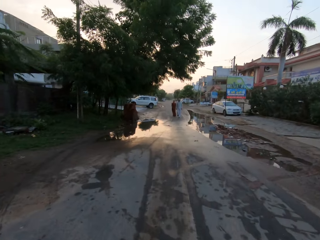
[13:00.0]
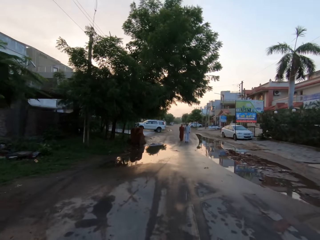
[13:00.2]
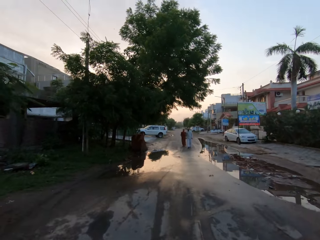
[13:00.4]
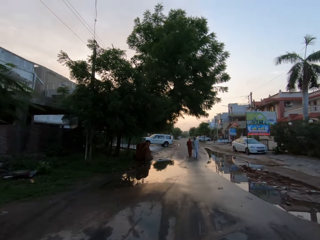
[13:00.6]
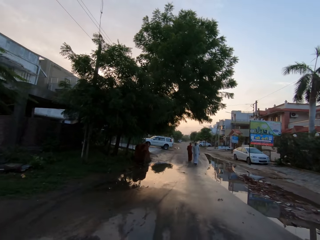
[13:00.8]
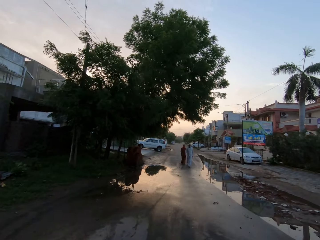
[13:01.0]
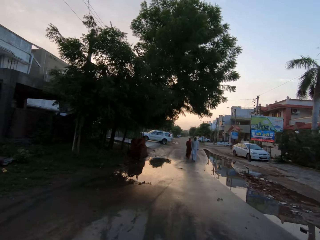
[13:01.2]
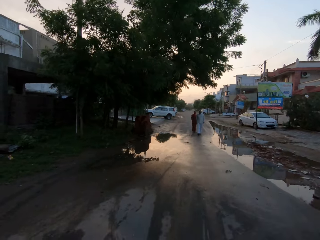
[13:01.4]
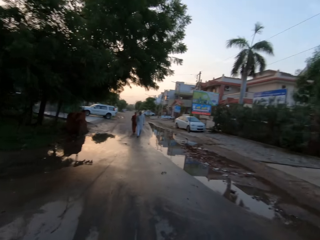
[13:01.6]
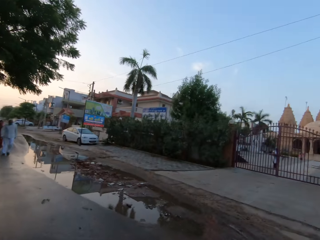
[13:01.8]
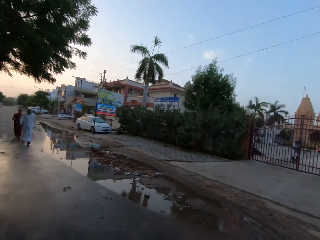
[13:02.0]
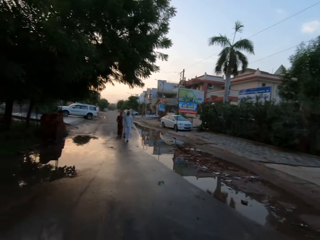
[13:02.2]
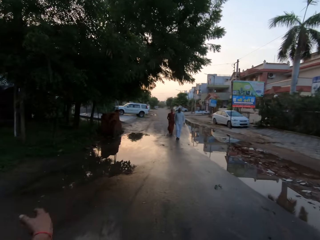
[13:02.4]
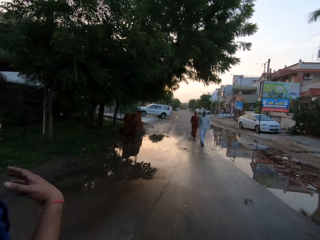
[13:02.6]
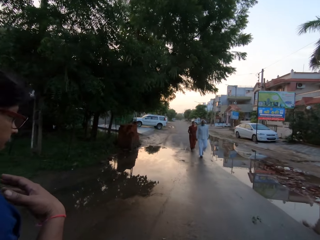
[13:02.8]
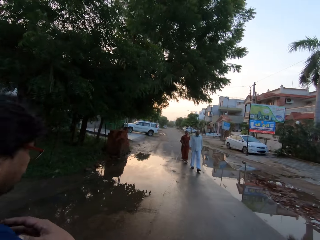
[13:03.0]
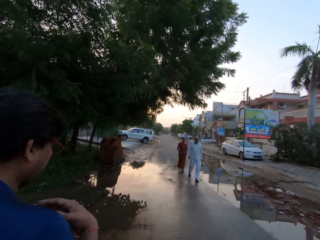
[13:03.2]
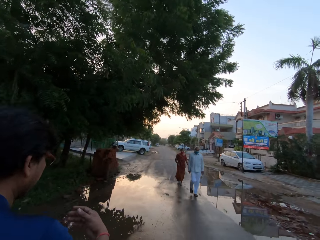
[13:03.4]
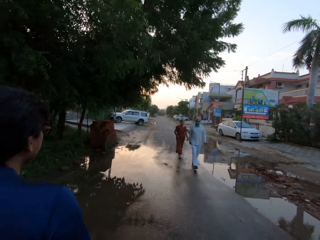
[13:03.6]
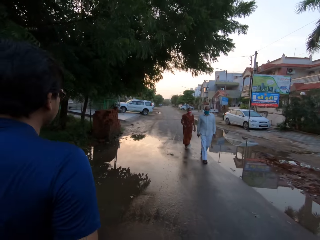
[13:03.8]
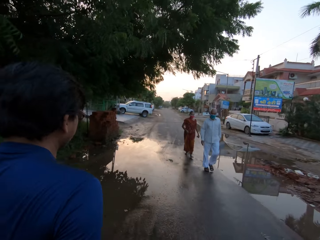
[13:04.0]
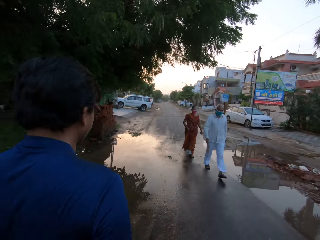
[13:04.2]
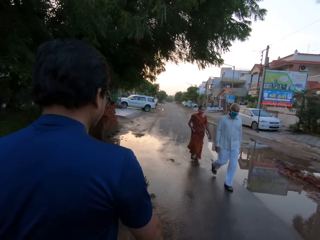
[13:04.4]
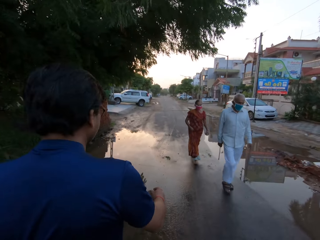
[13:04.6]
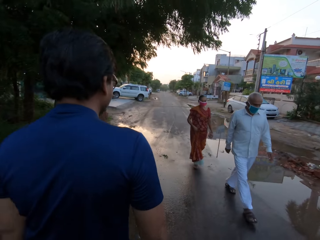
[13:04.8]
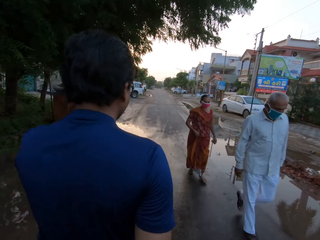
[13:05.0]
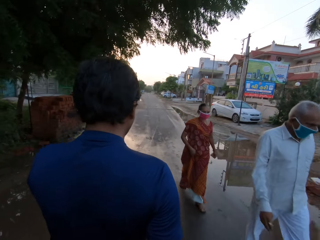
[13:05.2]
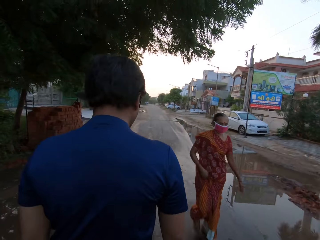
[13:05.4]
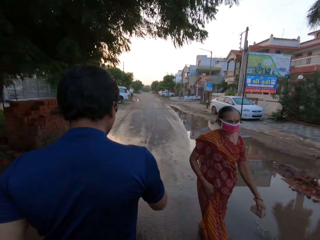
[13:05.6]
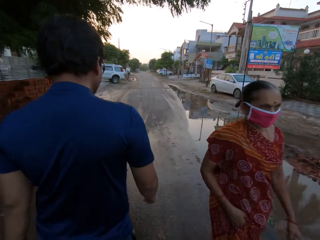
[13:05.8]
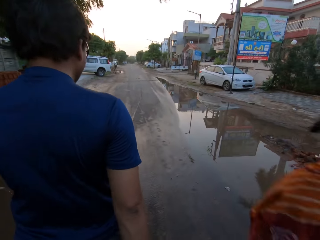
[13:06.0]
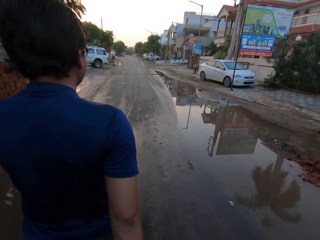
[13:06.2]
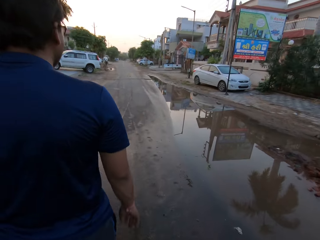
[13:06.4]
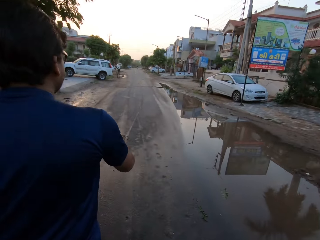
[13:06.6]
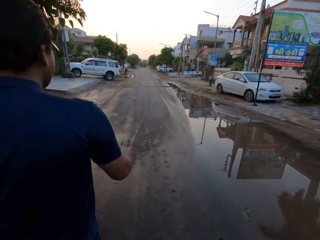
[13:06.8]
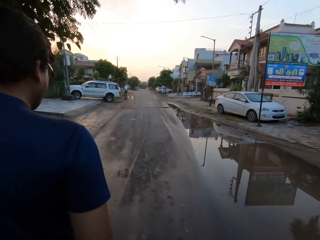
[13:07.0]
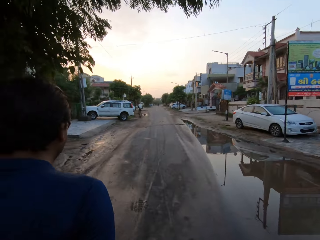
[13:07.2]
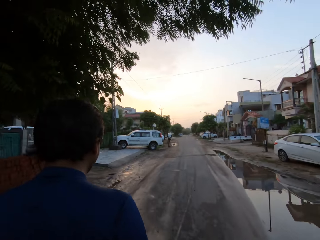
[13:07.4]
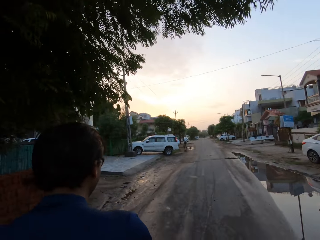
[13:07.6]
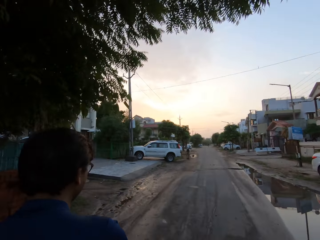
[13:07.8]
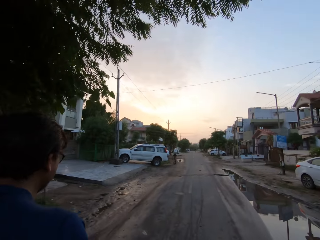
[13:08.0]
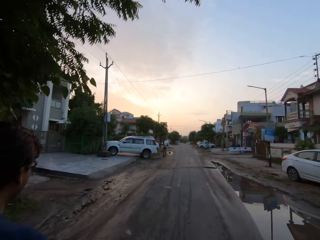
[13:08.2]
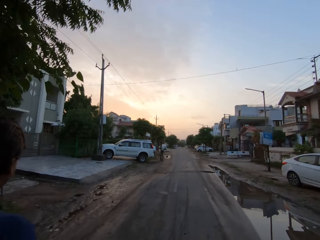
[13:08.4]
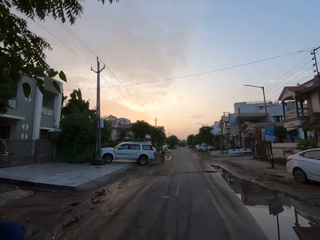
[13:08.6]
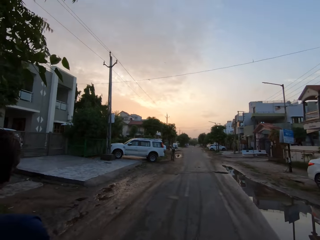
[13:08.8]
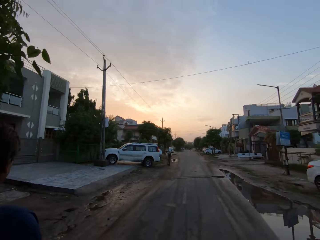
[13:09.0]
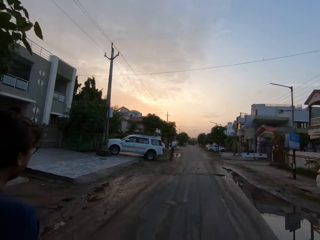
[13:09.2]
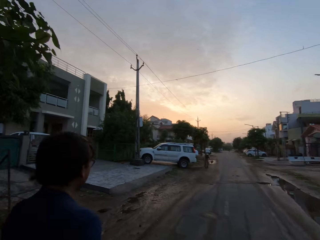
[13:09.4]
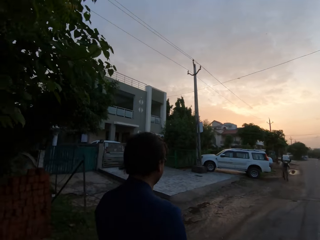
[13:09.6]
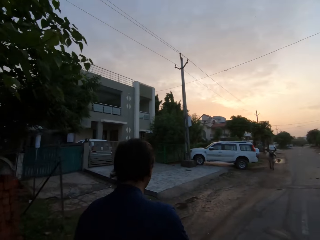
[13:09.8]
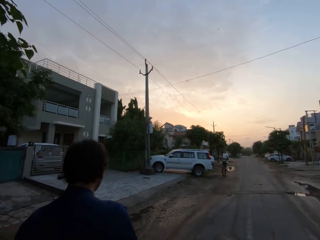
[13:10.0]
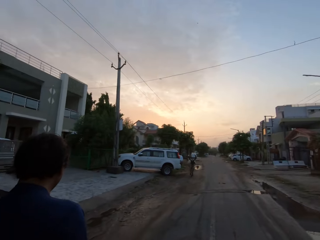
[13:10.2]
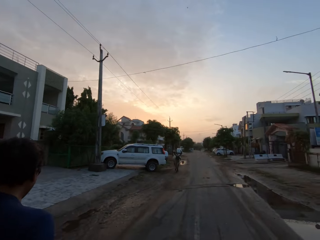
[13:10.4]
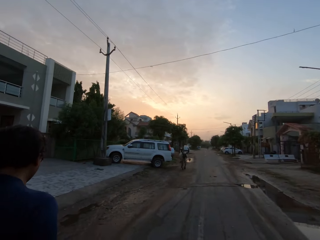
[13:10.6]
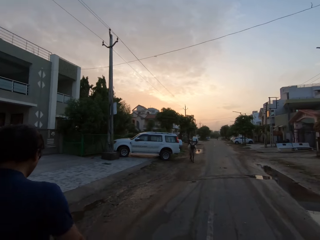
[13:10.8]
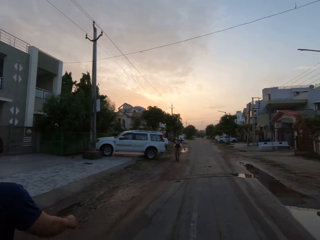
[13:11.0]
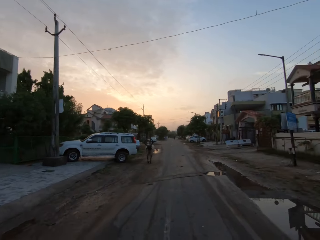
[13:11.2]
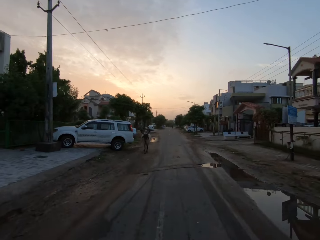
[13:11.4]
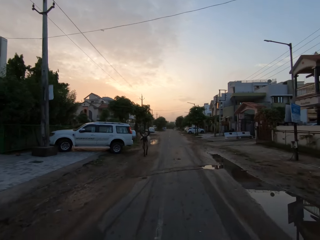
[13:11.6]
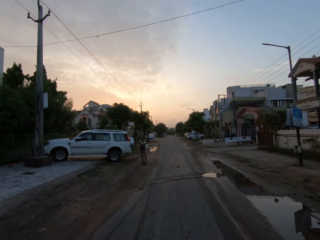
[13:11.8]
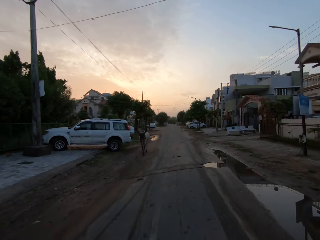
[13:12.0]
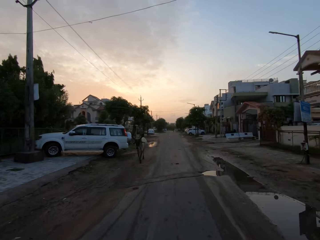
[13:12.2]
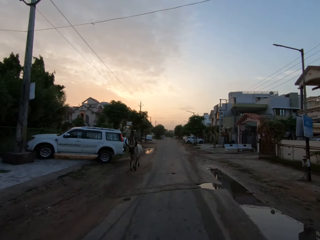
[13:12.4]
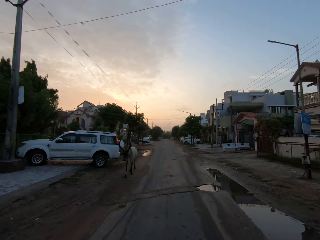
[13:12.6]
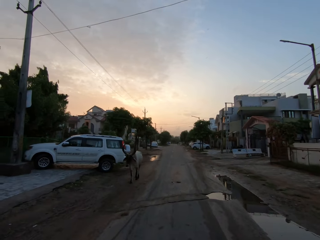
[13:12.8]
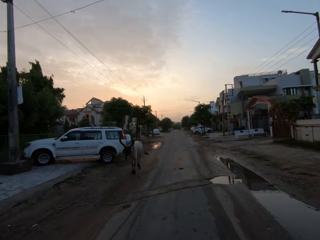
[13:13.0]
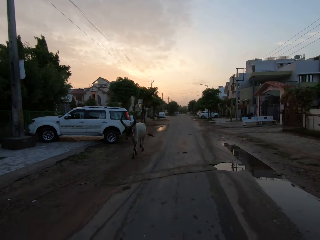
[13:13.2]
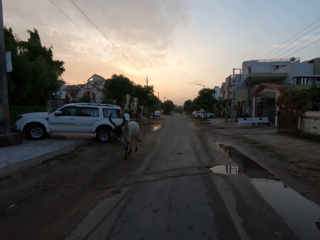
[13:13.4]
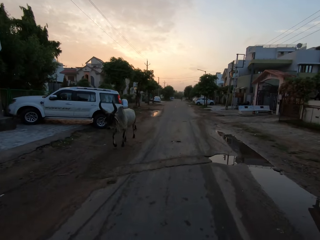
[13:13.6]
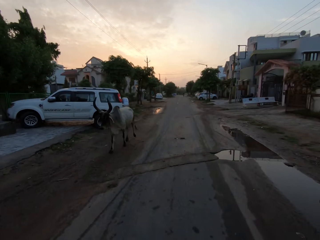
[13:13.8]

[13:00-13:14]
The man speaks to the camera wearer. The camera wearer speaks to the man. They turn towards the man. The man touches his chest with his right hand. The camera wearer walks past another man on the road. They walk past a woman on the road. The first man speaks to the camera wearer.

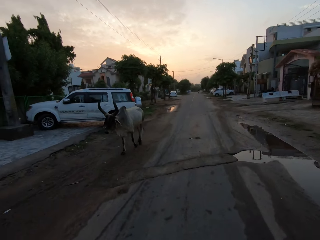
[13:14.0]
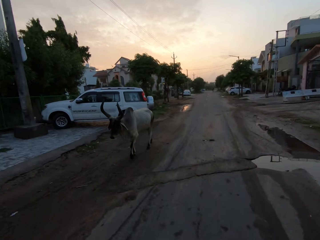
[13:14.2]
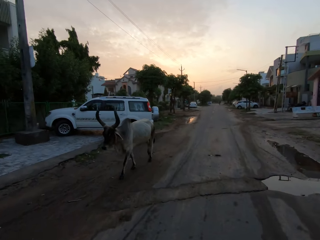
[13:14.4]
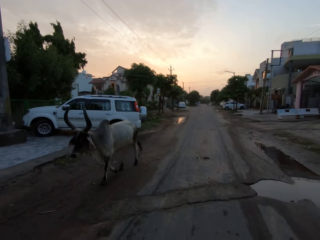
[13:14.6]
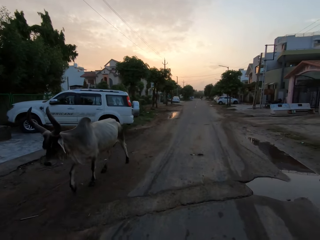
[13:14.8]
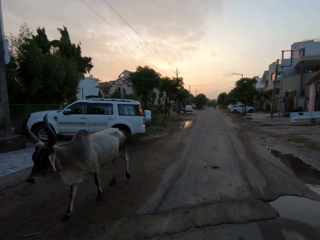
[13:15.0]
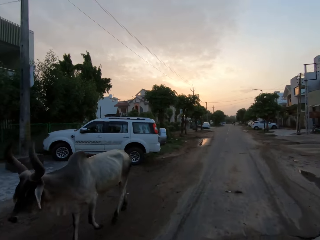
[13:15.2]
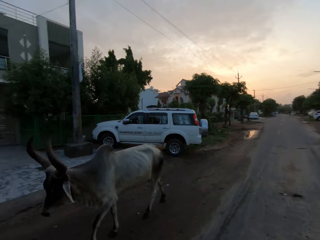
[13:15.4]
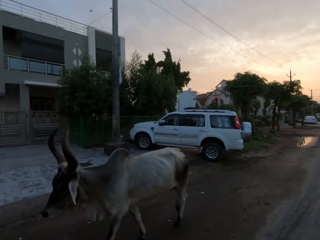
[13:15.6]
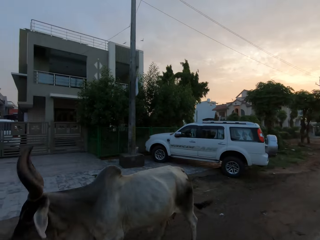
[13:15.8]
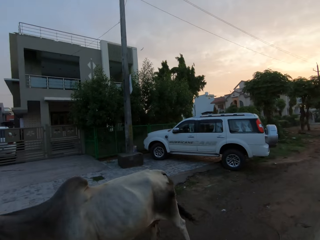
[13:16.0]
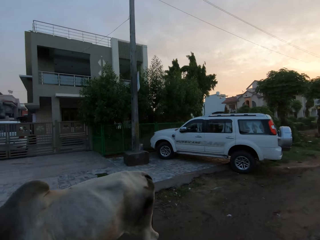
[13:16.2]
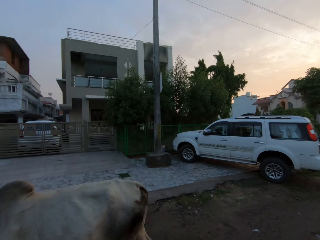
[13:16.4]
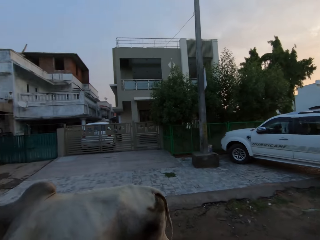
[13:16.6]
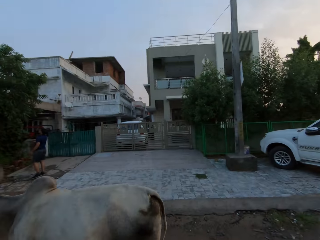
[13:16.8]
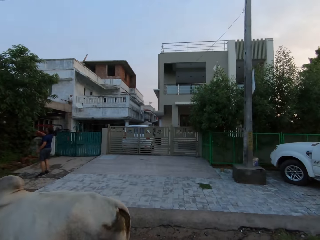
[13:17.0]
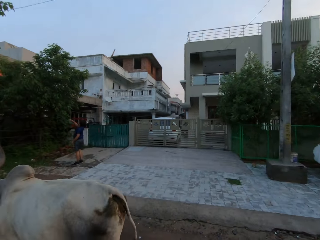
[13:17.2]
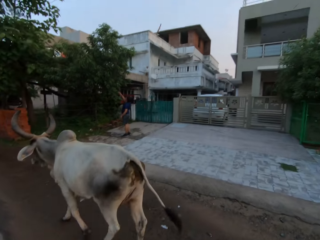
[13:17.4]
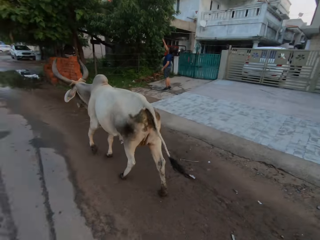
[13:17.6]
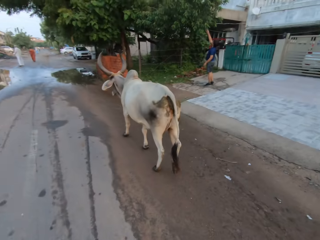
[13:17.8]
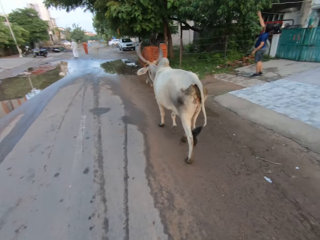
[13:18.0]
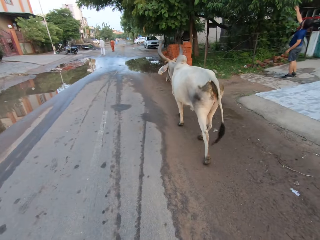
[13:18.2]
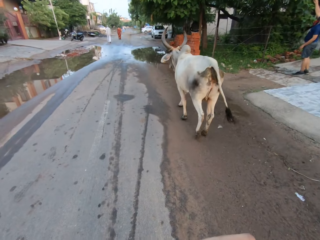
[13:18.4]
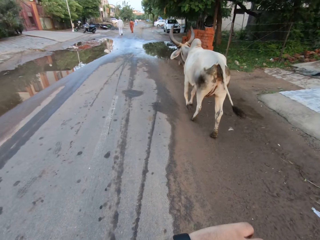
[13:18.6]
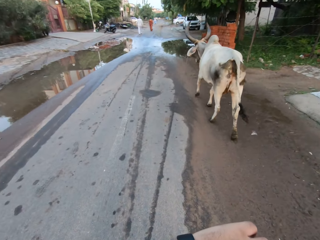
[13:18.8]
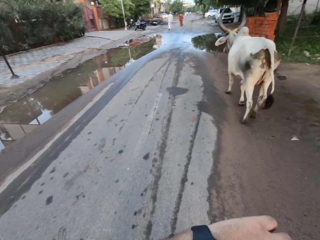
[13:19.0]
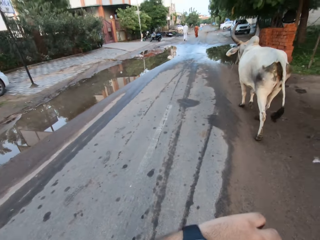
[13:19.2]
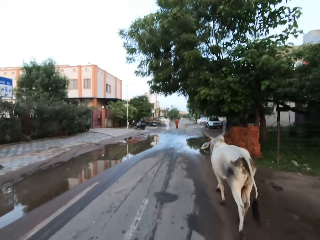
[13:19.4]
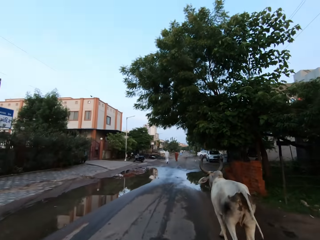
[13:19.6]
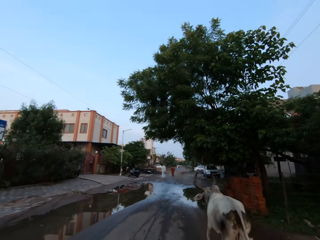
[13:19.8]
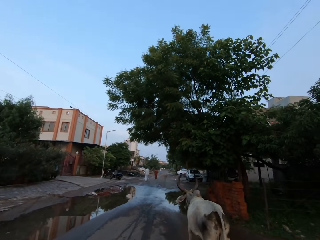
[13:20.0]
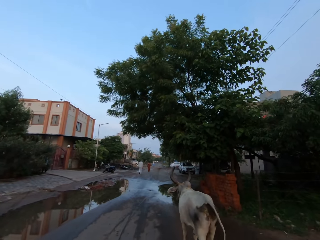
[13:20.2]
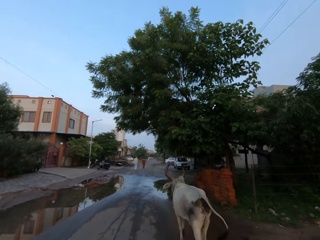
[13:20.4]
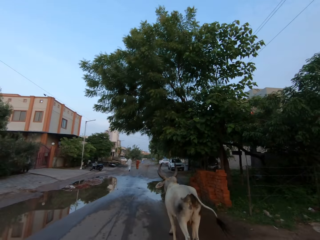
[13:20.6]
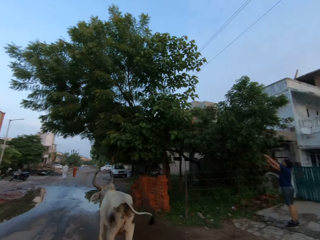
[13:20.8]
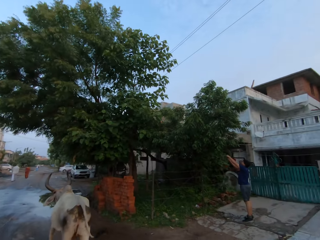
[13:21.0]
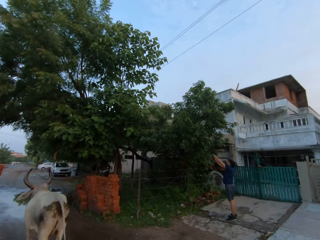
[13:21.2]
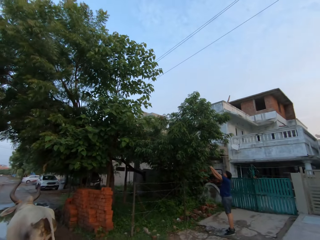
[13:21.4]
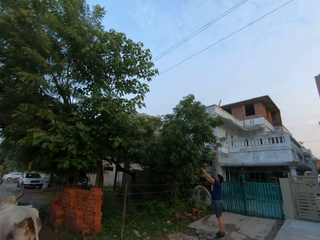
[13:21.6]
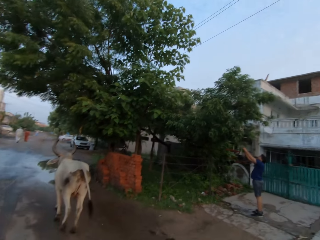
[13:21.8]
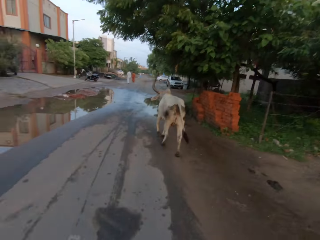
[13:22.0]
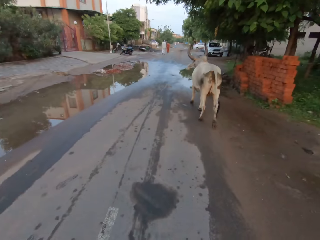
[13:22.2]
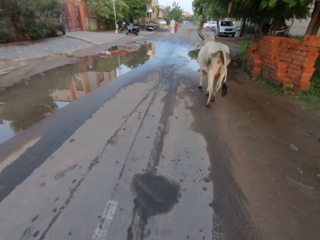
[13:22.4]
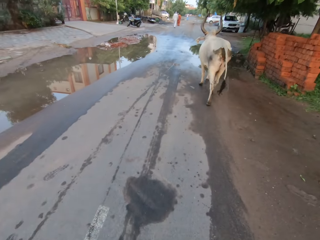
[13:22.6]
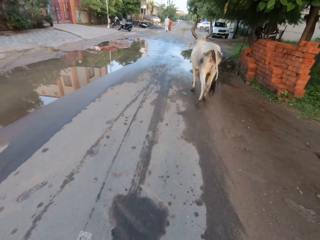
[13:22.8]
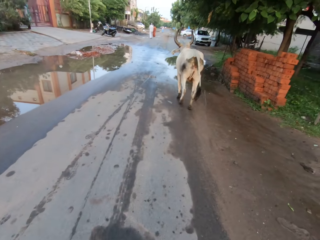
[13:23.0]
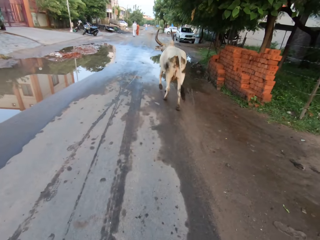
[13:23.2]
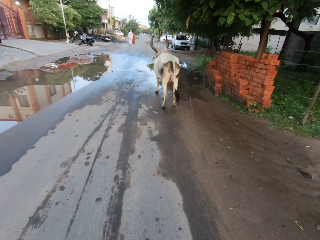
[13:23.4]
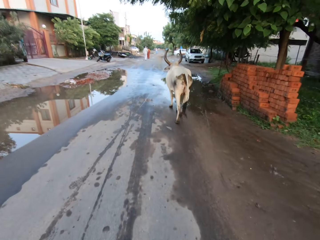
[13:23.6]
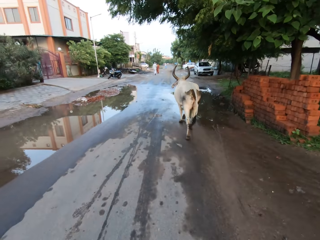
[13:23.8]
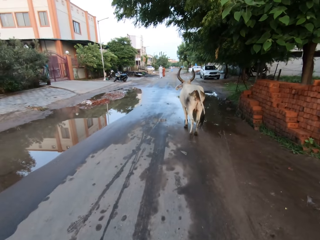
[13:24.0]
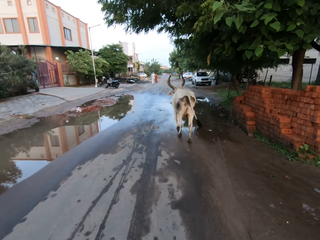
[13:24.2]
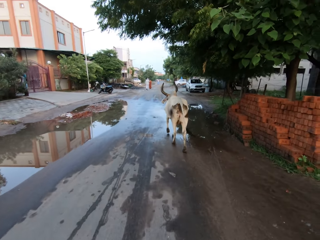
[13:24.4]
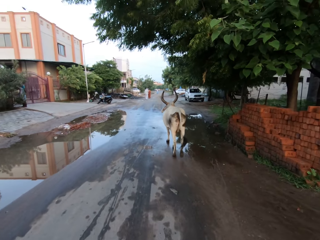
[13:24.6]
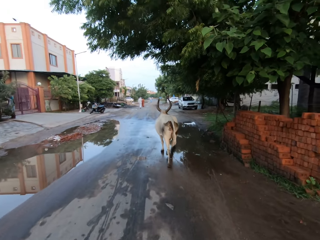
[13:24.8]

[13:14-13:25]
The camera wearer walks past a cow on the road. They turn towards the man. They look at the cow. The man holds some leaves from a plant by the road side with his right hand. The camera wearer turns towards the cow on the road, walks towards the cow on the road, and turns towards the man. The man holds the leaves of the plant by the road side with both hands. The camera wearer turns towards the cow on the road and walks towards the cow on the road.
